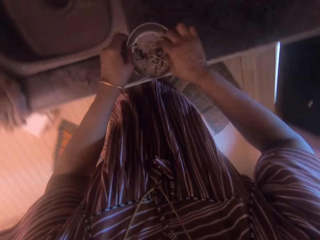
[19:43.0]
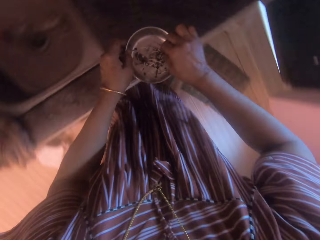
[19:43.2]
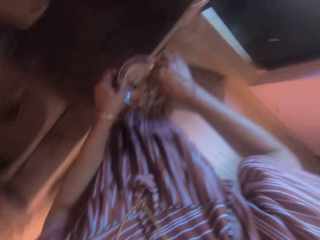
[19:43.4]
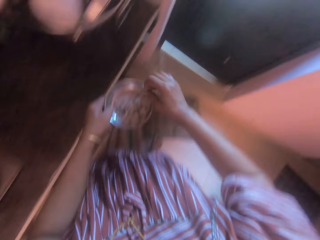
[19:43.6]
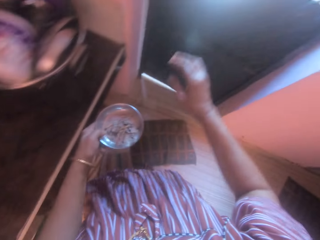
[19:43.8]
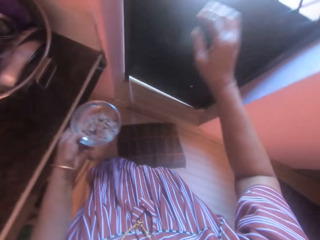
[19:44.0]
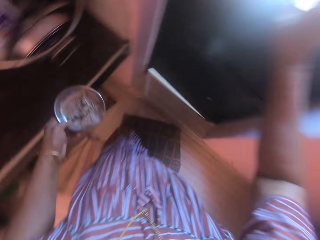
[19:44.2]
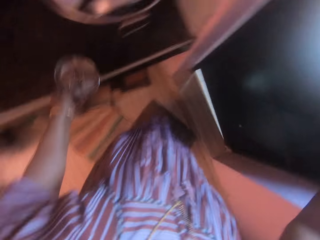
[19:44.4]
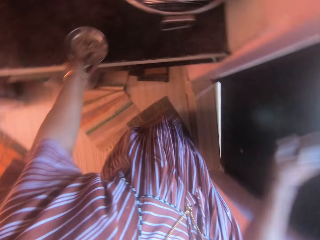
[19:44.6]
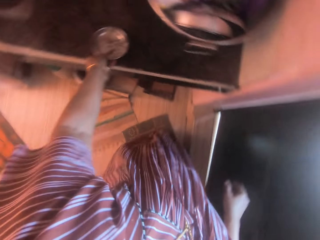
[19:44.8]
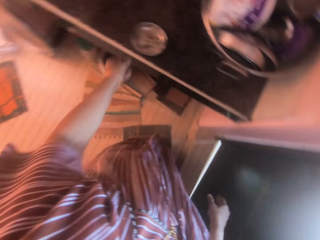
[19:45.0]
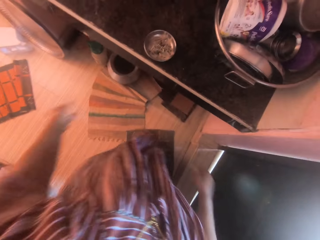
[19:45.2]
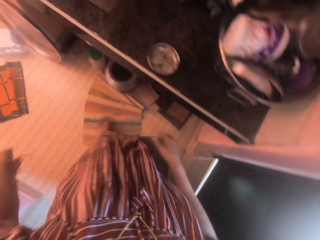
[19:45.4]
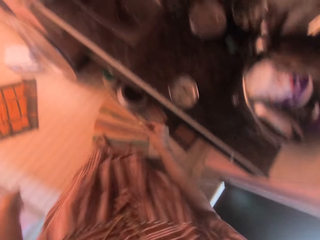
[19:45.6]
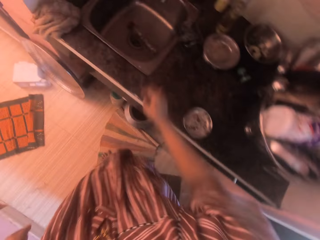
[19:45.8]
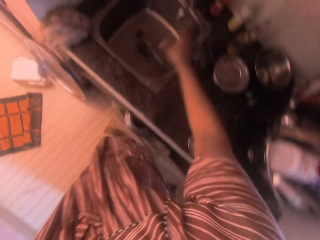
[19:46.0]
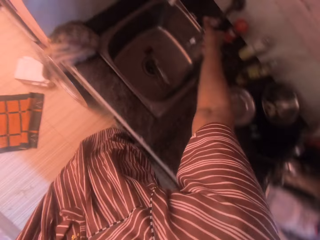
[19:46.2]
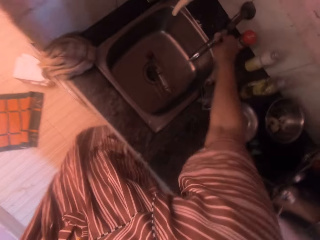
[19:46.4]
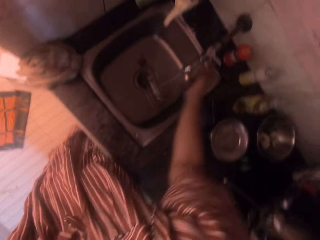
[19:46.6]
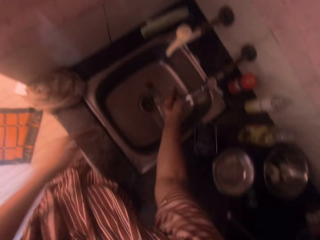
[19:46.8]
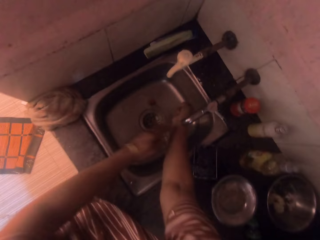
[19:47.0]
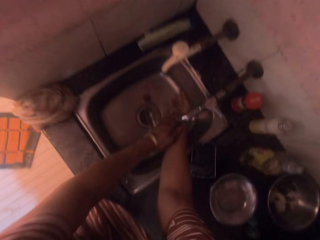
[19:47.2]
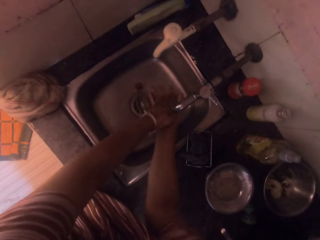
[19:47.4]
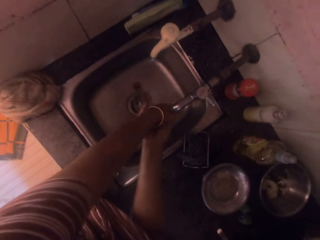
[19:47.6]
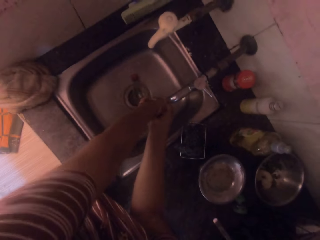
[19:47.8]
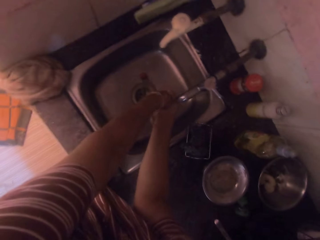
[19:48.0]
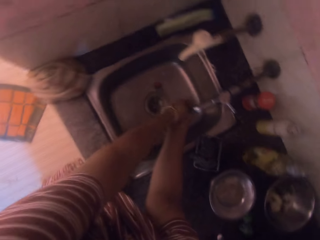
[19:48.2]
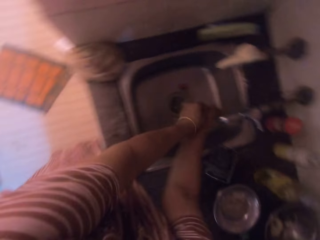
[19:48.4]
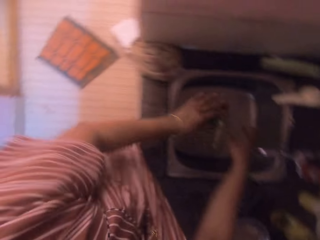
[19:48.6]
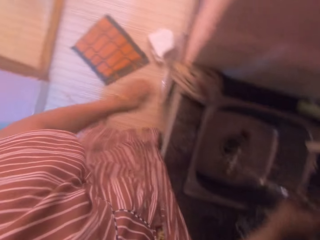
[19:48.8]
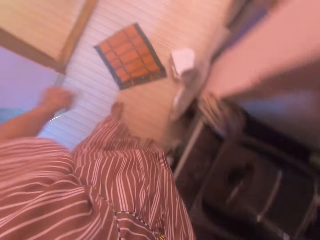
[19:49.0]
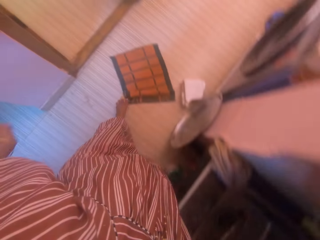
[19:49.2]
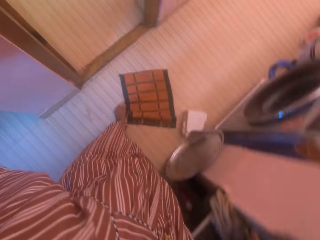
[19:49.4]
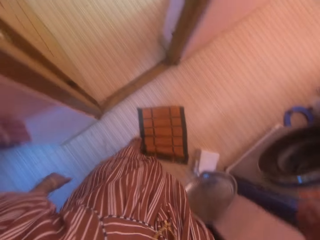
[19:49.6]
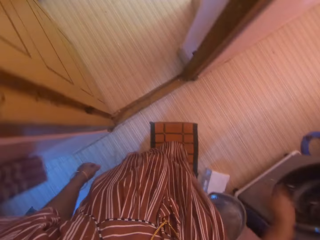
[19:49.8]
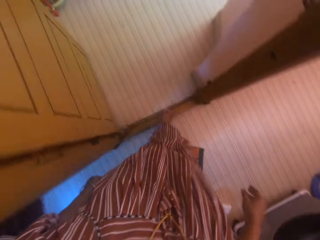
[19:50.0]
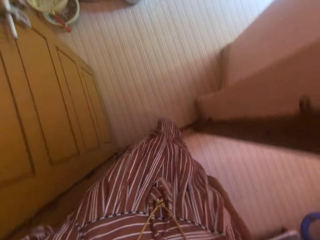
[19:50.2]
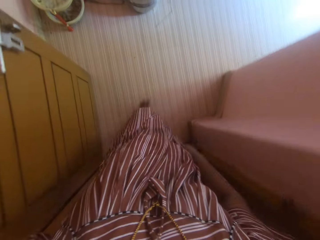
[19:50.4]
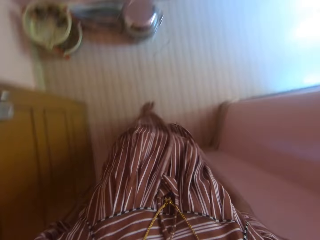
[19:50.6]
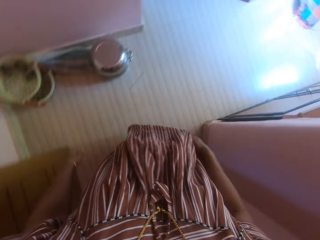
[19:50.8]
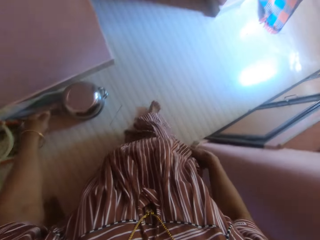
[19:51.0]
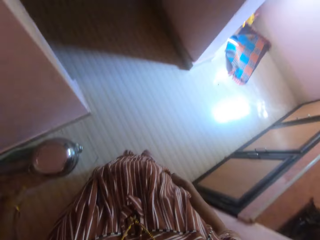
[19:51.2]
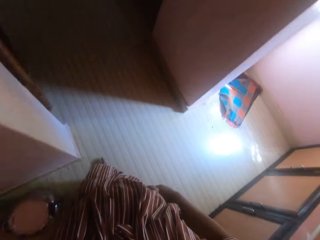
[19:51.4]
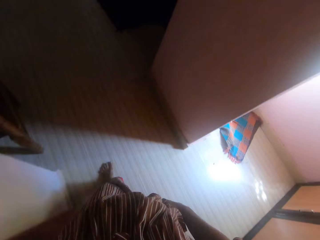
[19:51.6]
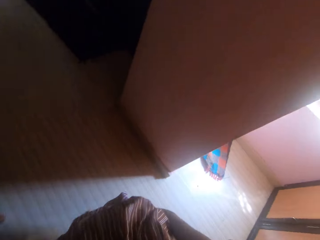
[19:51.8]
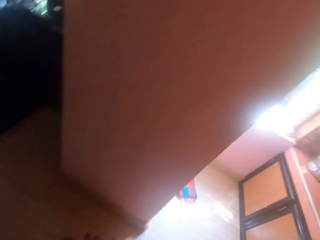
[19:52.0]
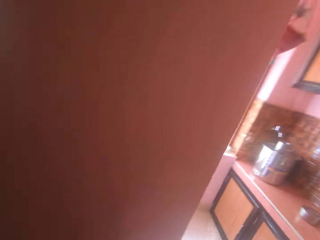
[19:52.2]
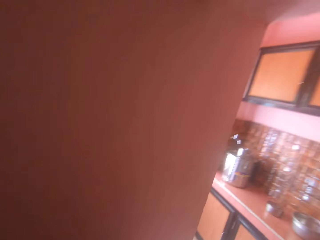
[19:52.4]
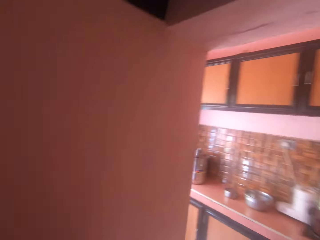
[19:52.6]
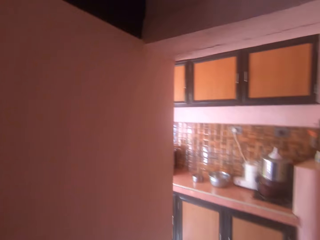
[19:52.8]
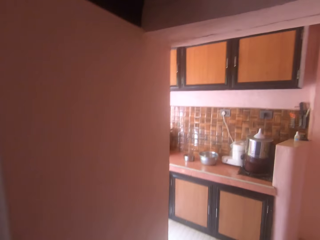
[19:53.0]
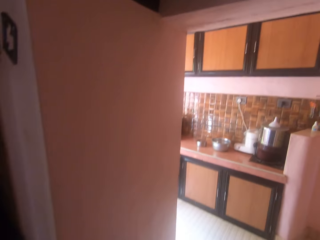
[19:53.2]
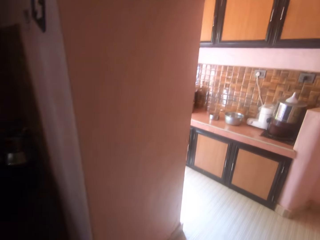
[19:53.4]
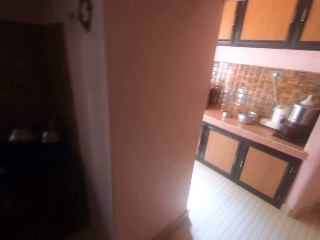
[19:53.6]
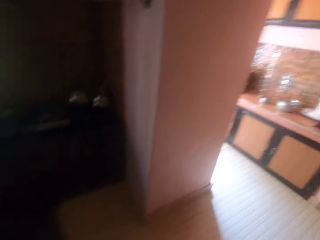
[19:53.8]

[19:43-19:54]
The camera wearer picks up a bowl. She carries a stainless flat from the slab with her left hand. She drops the stainless flat from the slab with her left hand. She opens the tap on the sink by its handle with her right hand. She washes her hands in the sink with water from the tap. She closes the tap on the sink by its handle with her right hand. She walks to the bedroom.

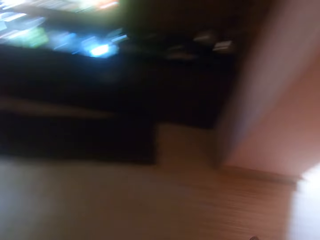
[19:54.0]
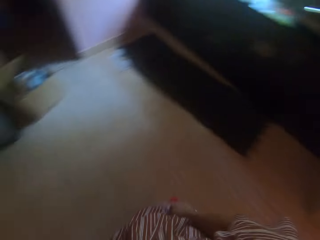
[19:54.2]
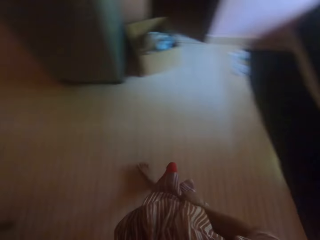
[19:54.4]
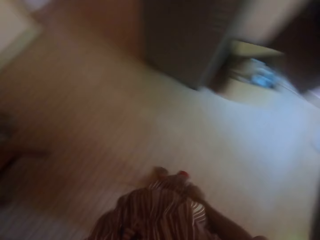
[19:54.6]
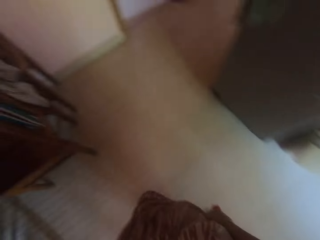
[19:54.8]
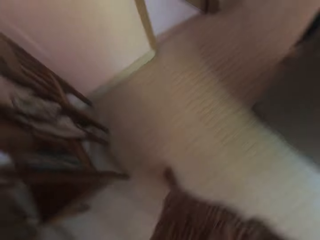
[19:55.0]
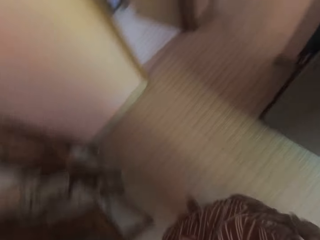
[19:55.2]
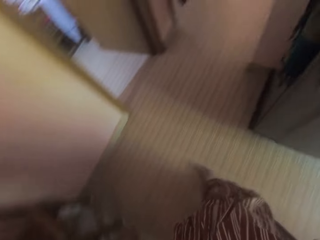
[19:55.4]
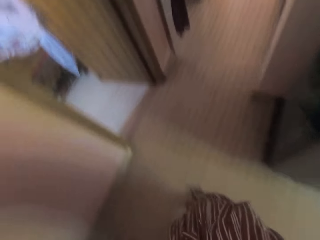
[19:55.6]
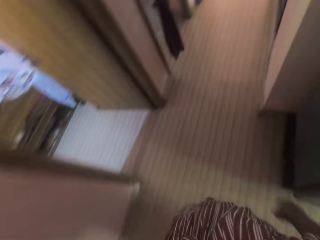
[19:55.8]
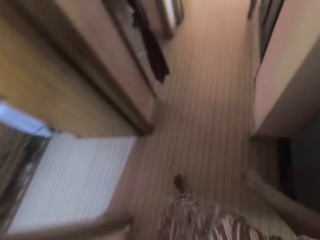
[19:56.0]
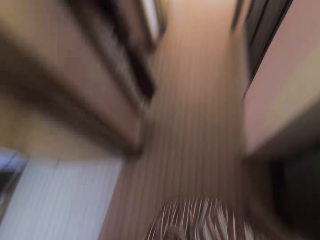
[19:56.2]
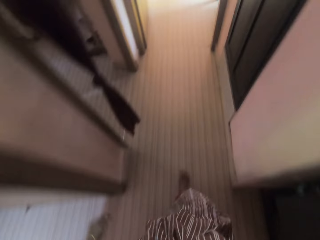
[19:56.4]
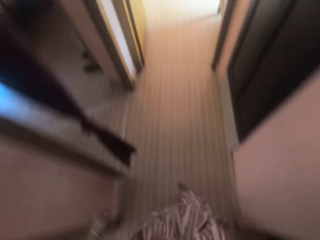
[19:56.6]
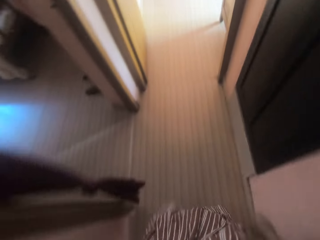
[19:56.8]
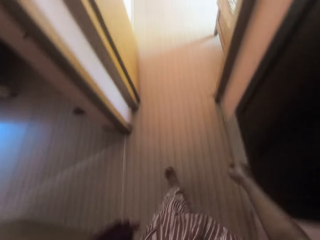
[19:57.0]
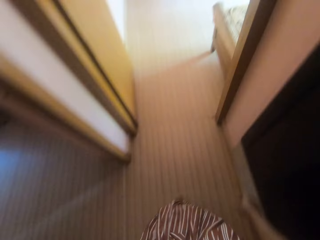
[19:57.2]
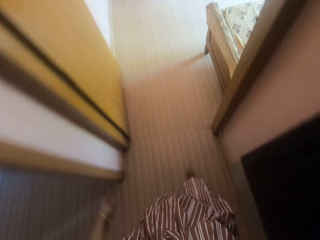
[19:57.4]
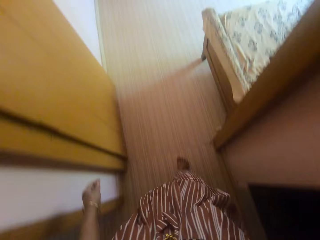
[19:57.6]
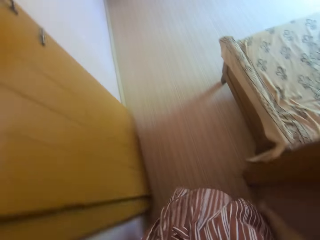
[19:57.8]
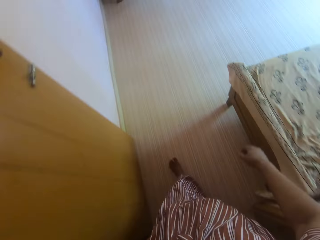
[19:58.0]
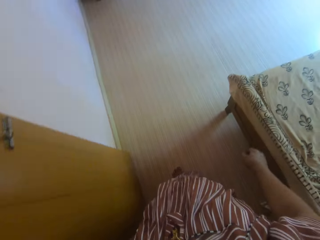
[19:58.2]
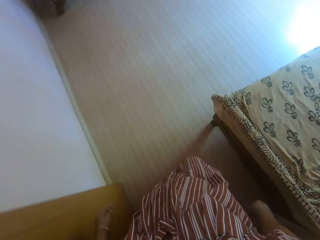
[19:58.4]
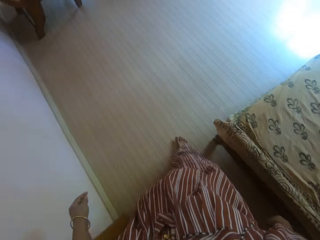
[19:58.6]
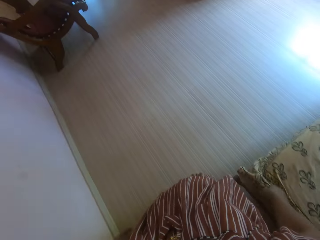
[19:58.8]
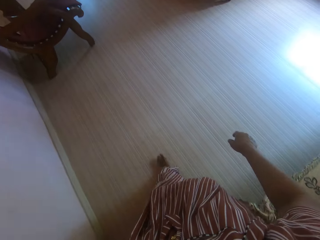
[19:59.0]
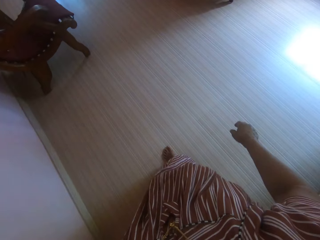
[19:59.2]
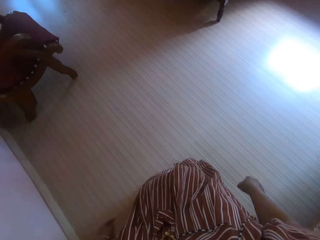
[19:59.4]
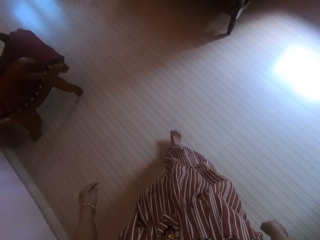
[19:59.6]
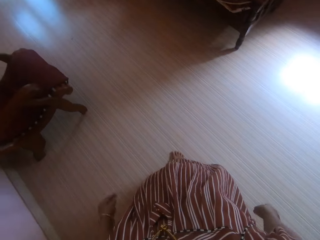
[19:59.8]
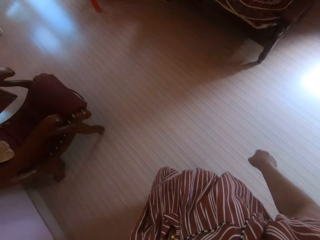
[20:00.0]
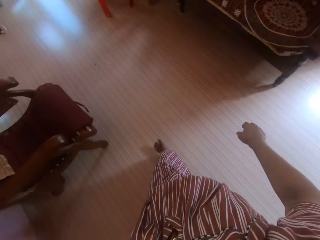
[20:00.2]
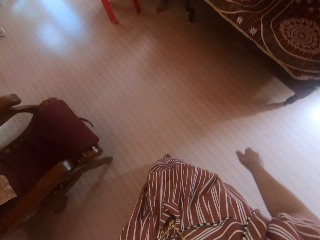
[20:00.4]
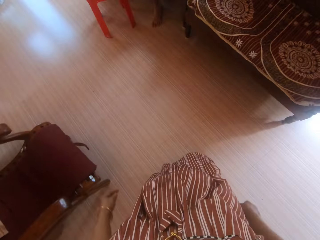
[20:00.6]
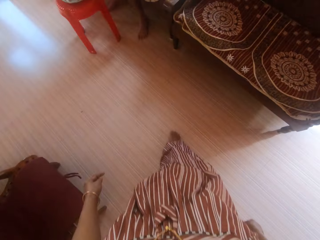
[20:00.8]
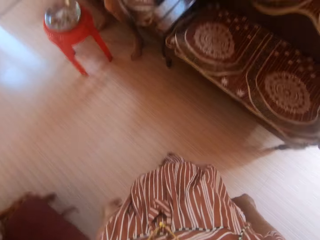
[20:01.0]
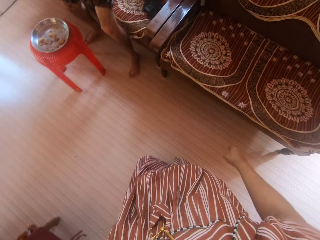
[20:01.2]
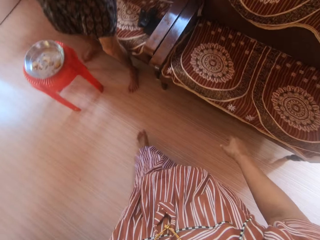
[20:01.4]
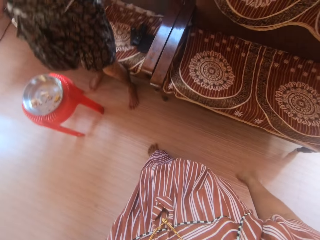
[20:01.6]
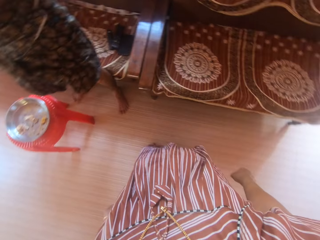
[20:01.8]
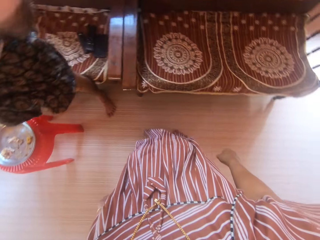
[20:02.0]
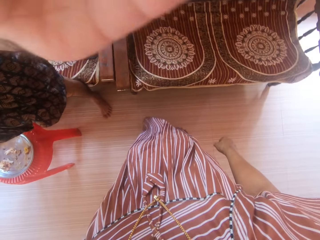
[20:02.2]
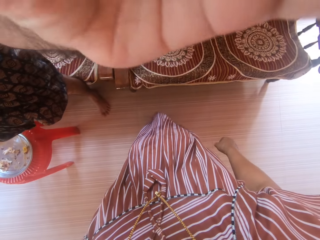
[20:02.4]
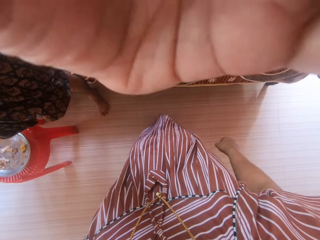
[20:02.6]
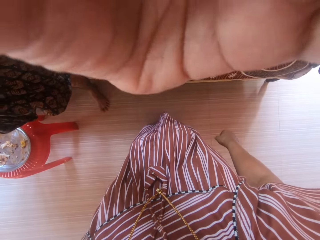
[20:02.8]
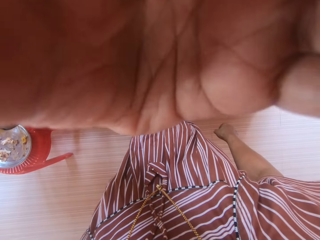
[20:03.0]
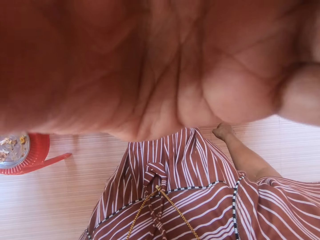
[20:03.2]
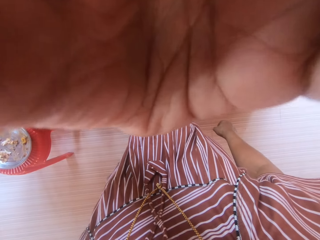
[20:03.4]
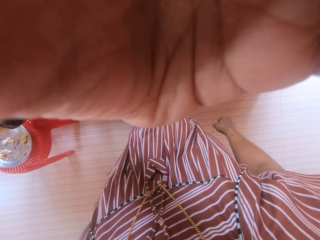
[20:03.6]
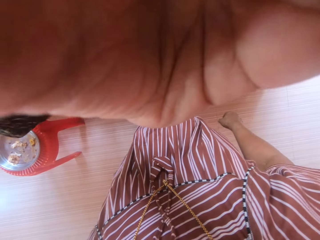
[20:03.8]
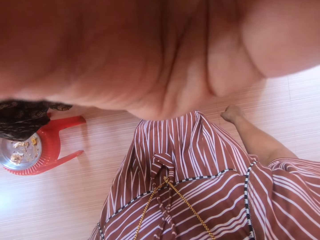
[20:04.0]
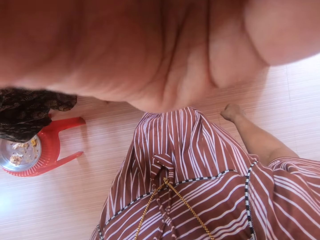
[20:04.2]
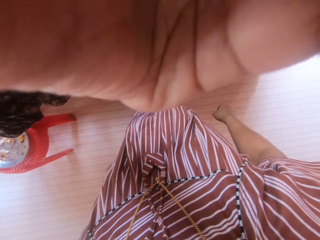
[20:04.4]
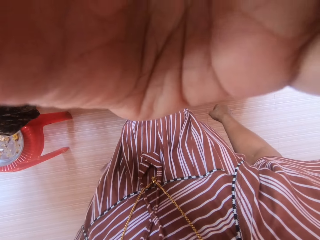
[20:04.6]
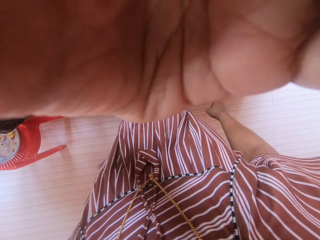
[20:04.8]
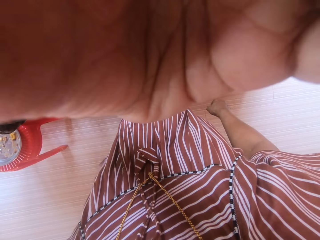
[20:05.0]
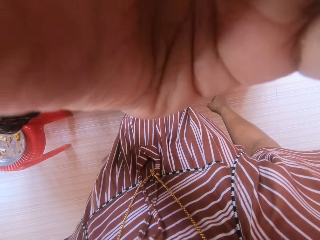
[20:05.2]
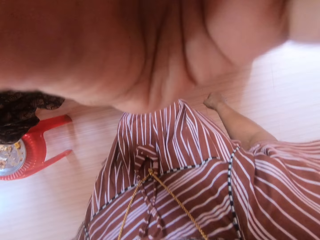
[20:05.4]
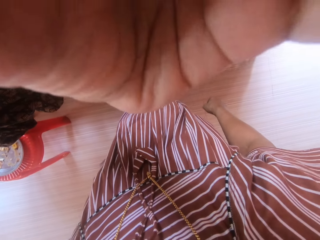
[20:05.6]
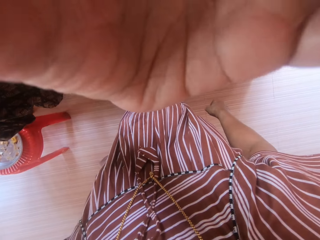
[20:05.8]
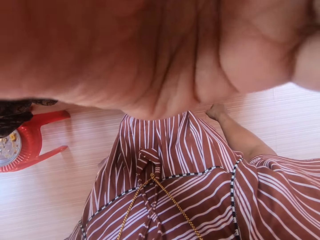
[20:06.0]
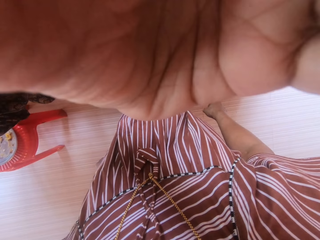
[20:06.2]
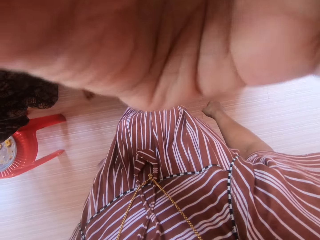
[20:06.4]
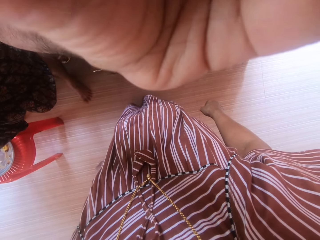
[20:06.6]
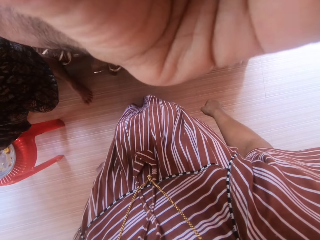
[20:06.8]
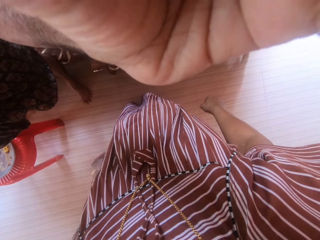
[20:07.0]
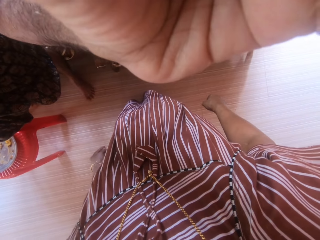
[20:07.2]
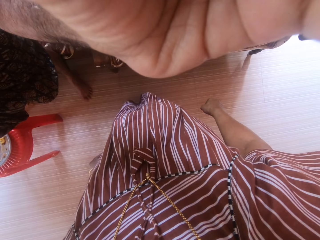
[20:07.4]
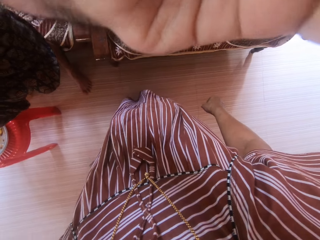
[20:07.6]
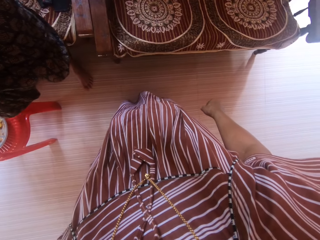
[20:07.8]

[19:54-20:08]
The camera wearer interacts with a man. The man adjusts the camera wearer's camera.
